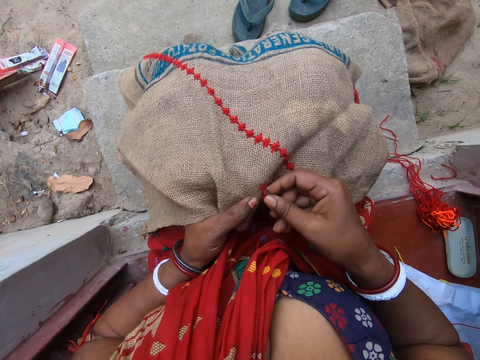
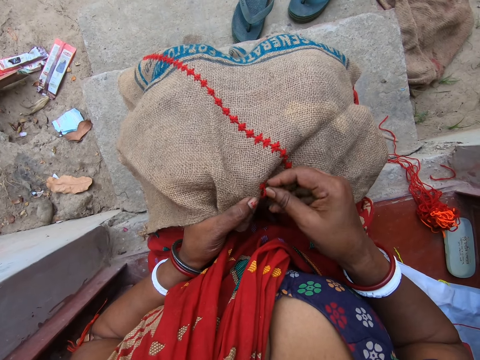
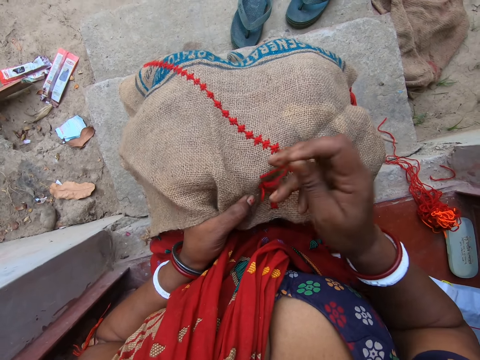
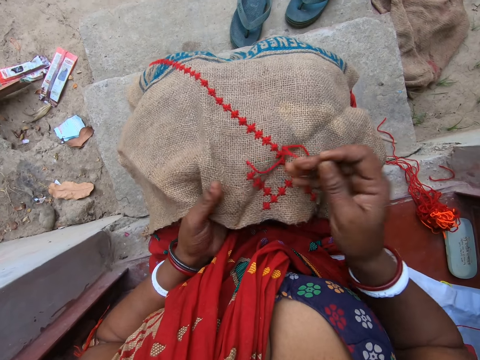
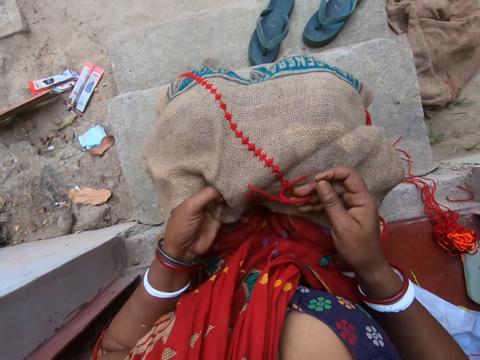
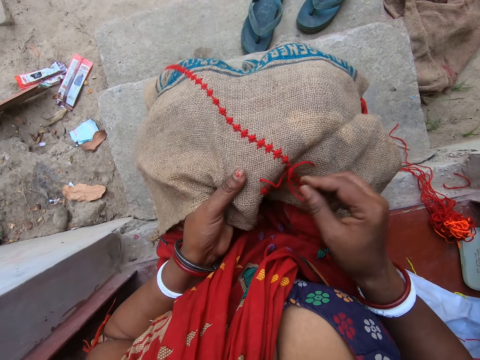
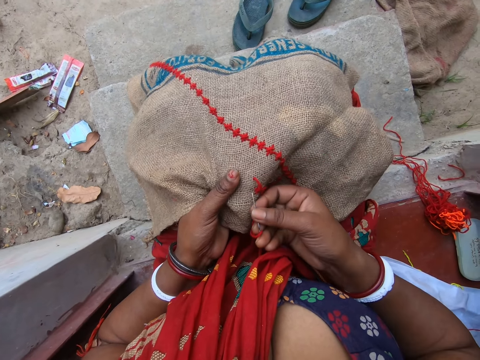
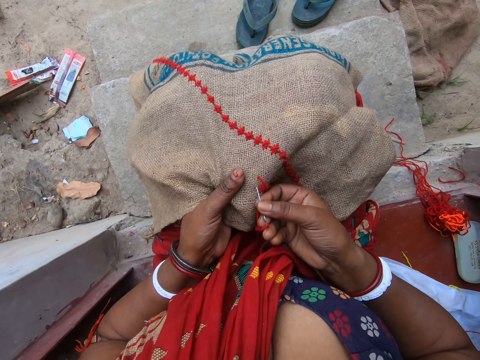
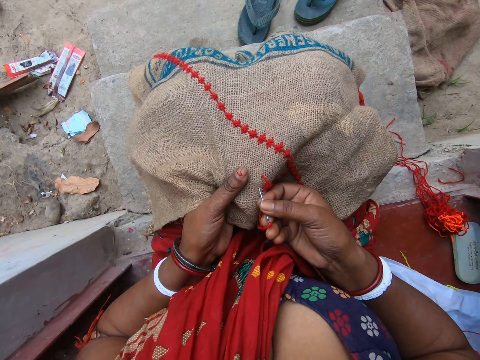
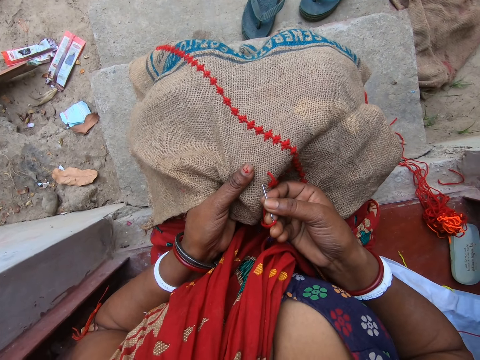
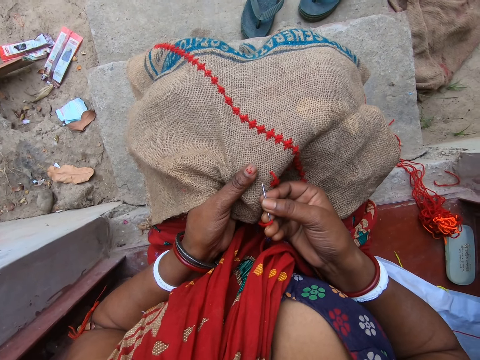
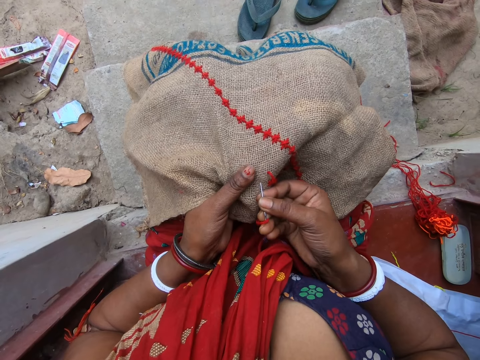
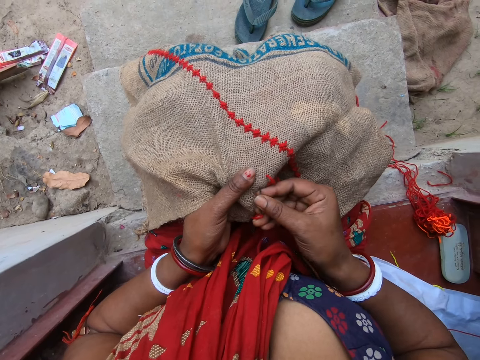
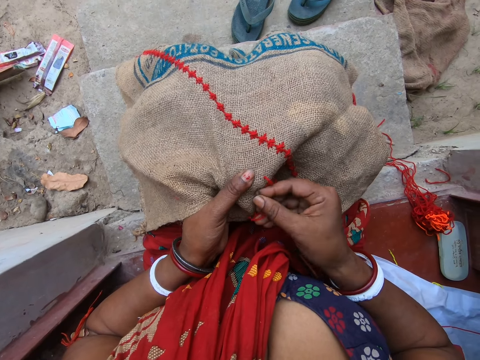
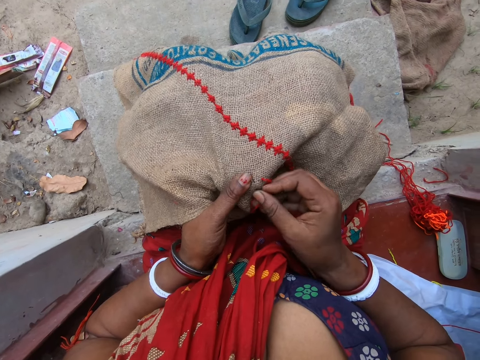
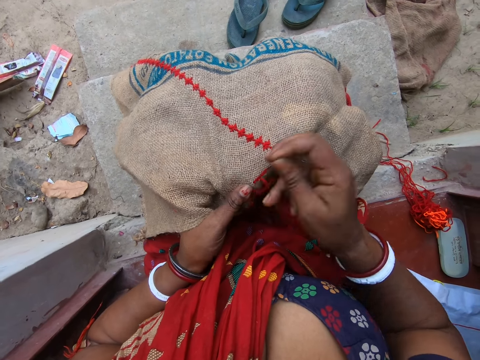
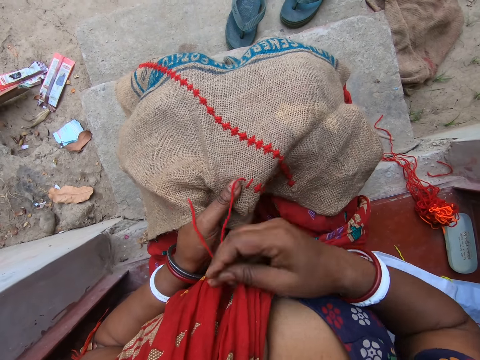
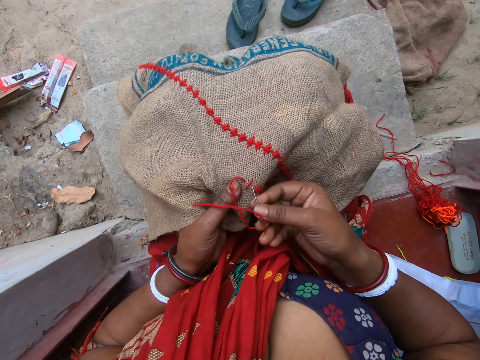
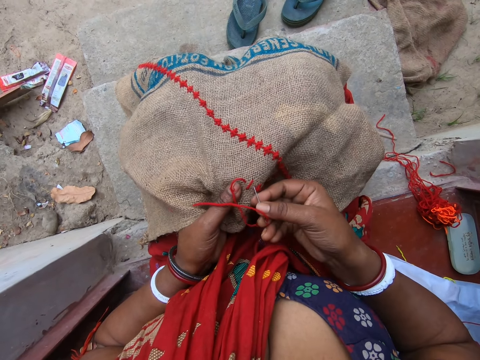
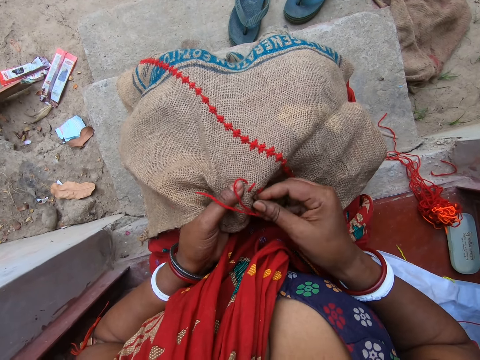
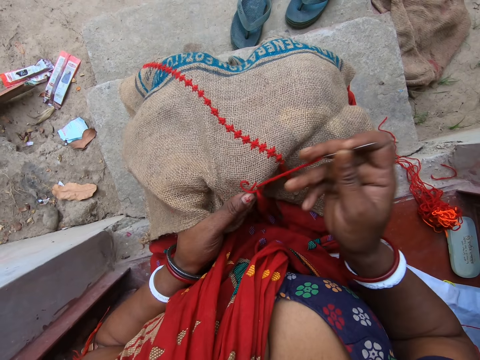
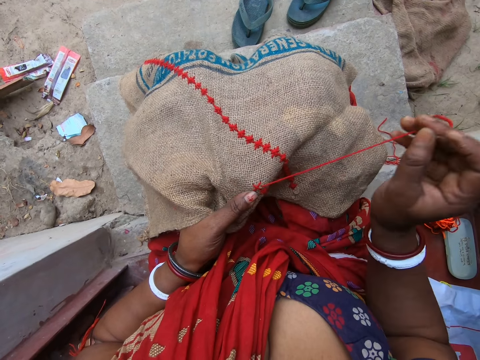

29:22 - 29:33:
The camera wearer stares at a cloth. They sew the cloth.

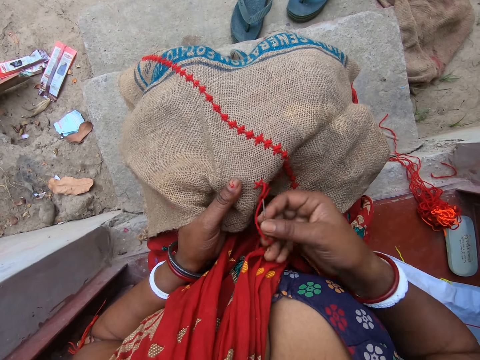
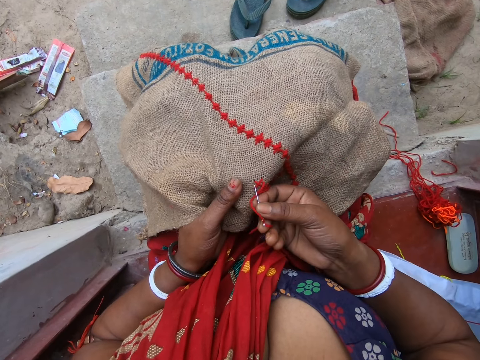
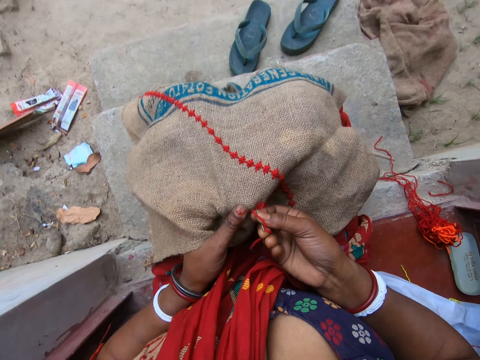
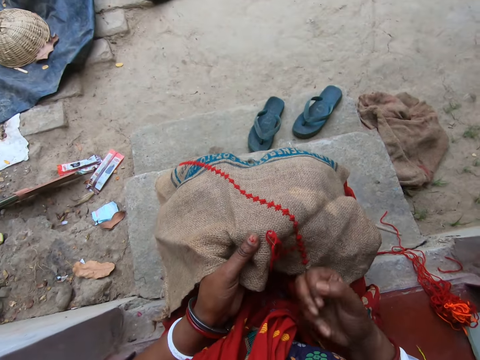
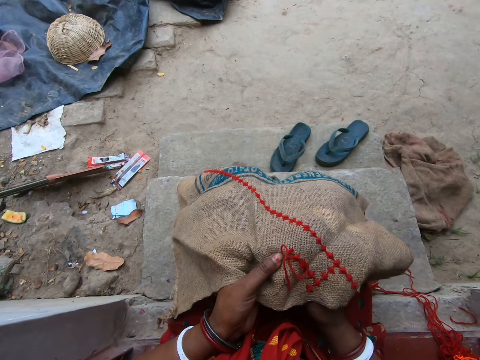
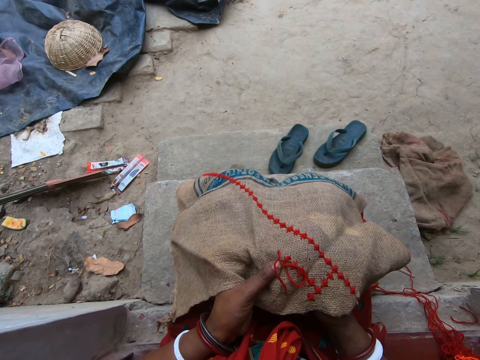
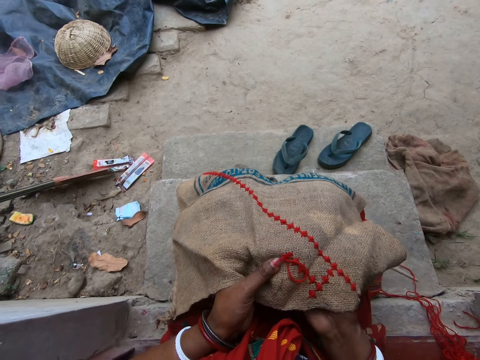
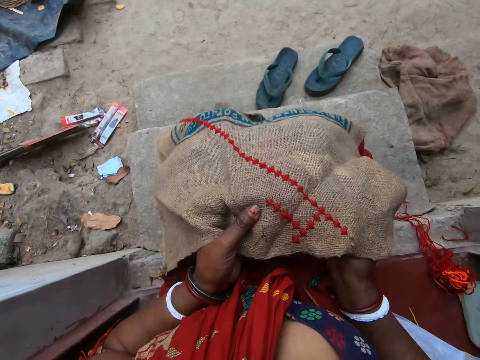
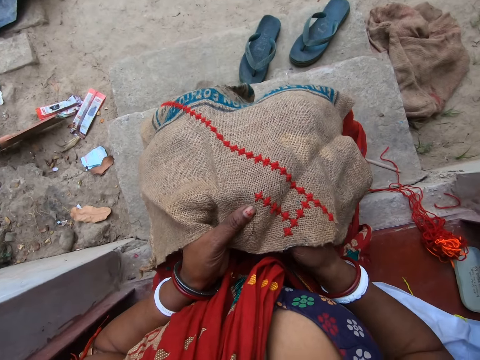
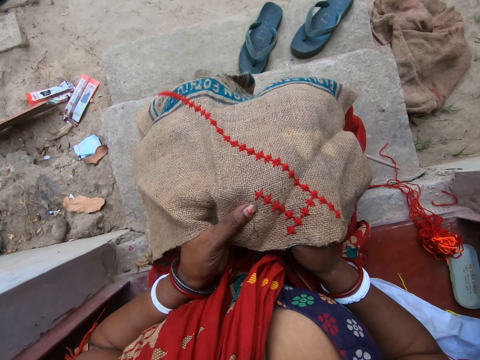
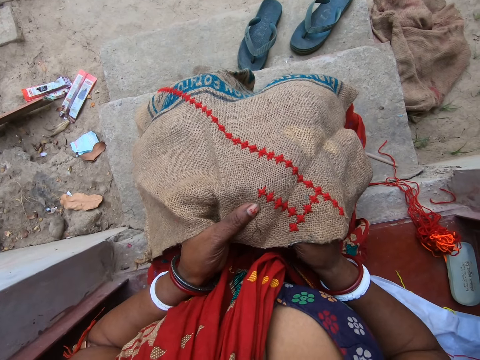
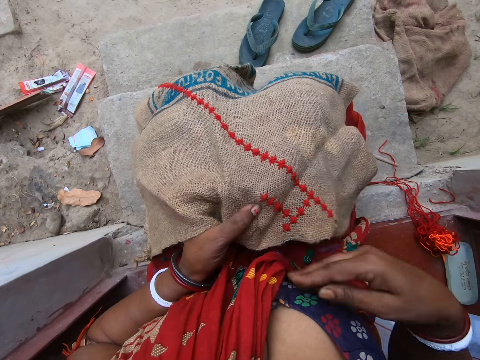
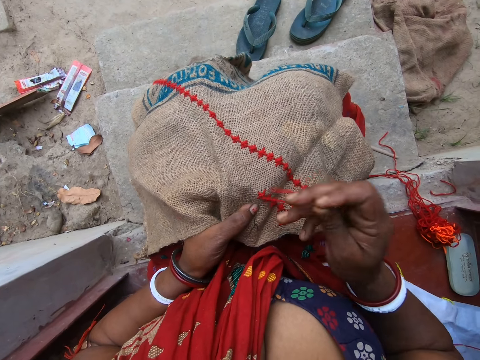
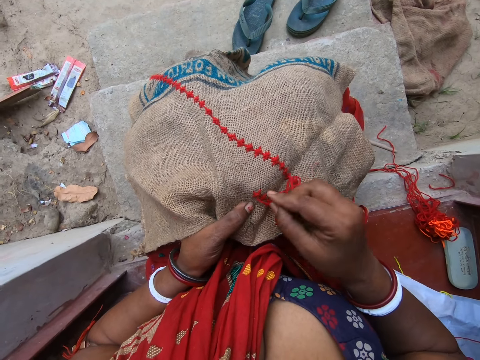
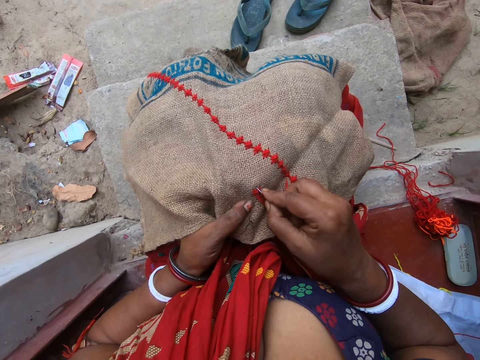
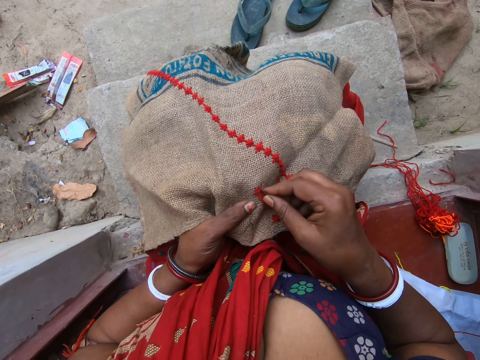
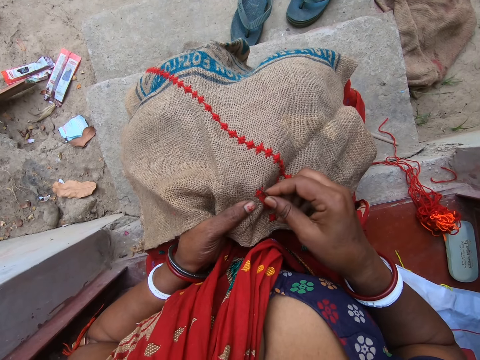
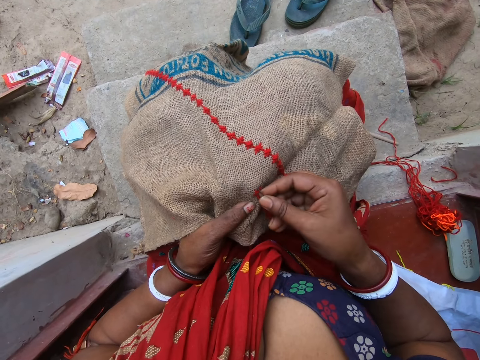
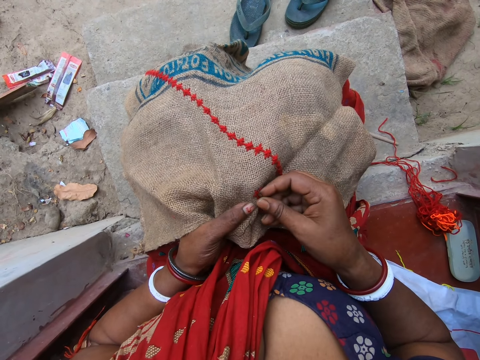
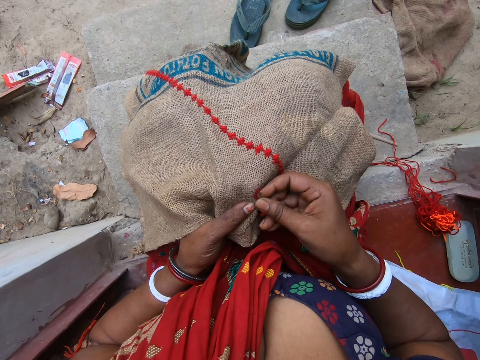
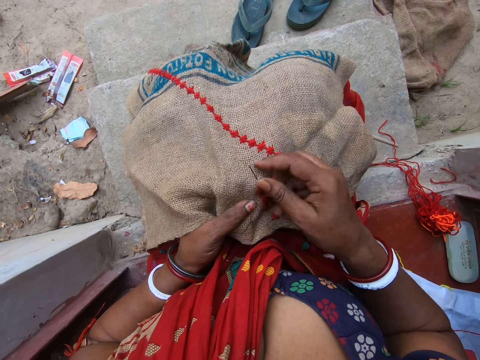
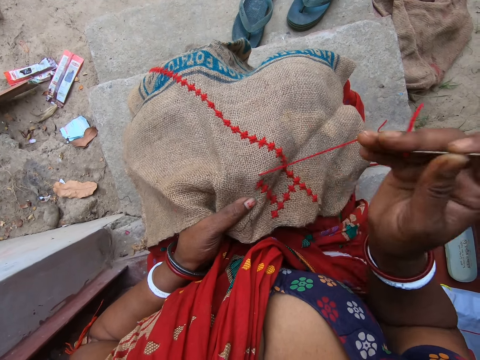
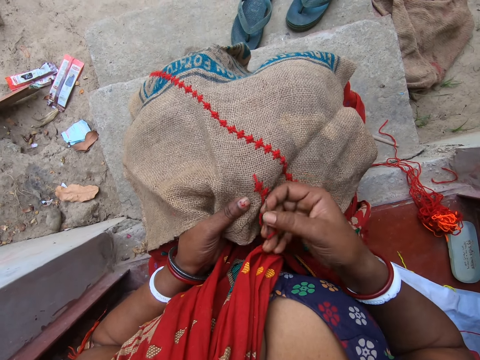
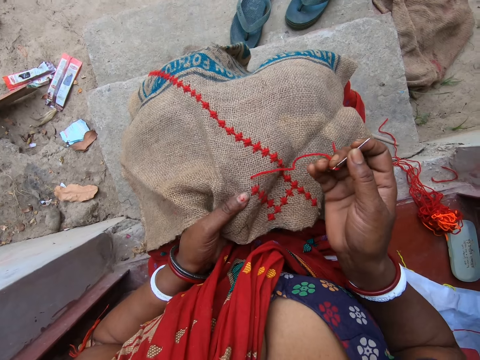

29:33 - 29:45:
The camera wearer stares at a cloth. They sew the cloth.

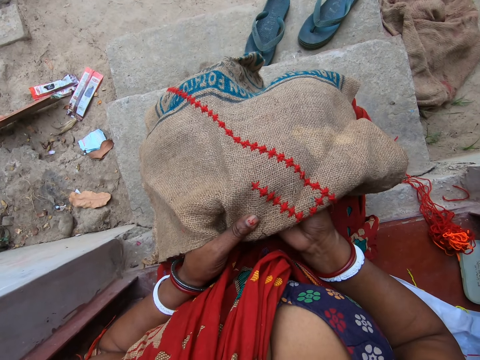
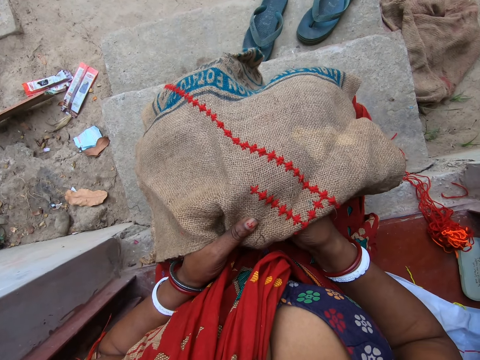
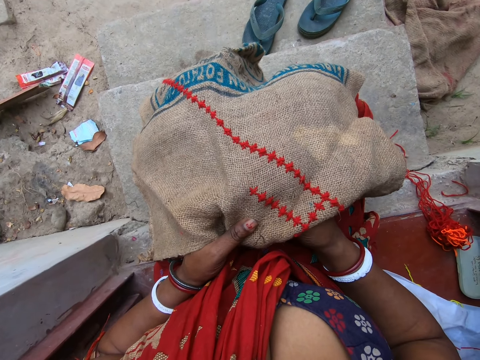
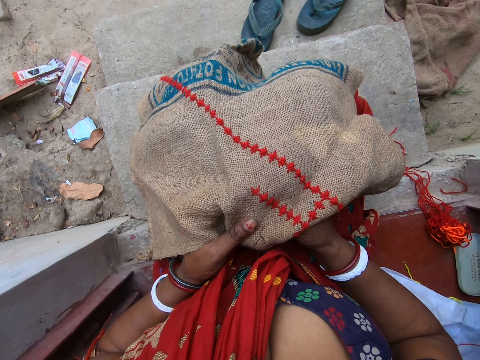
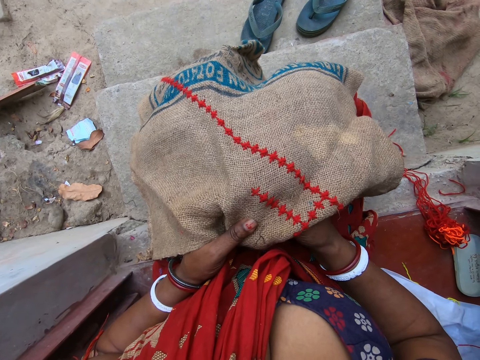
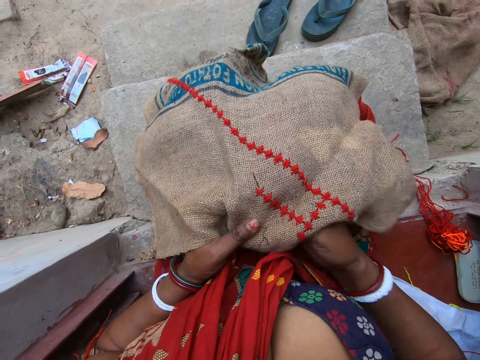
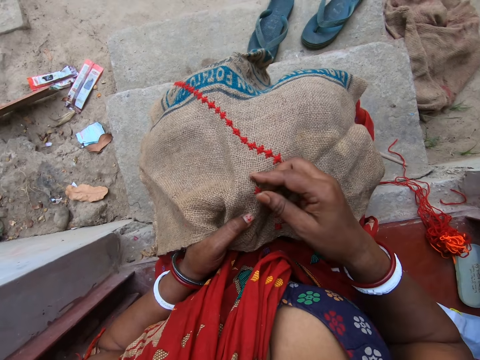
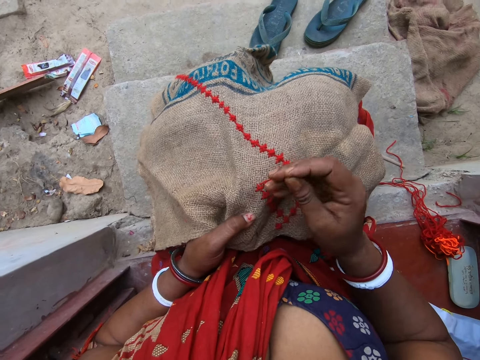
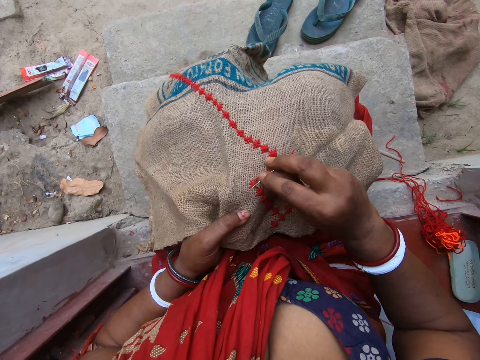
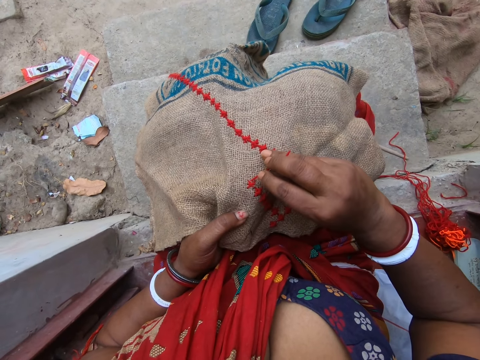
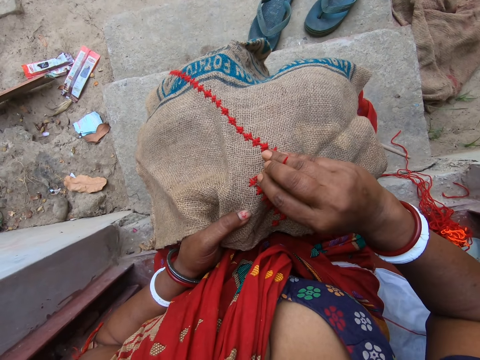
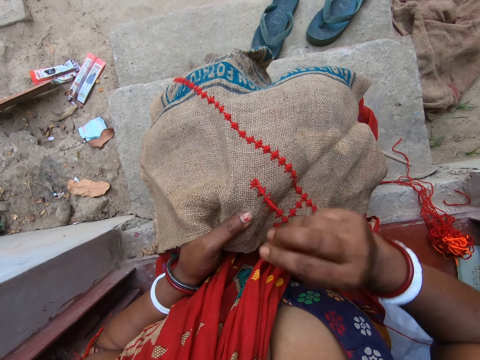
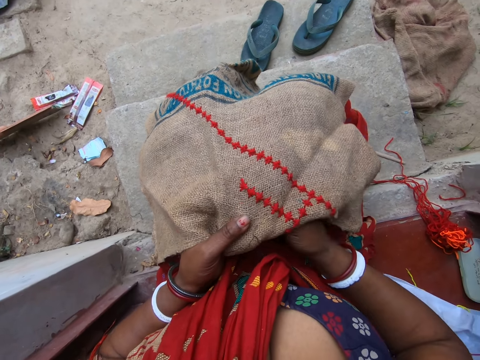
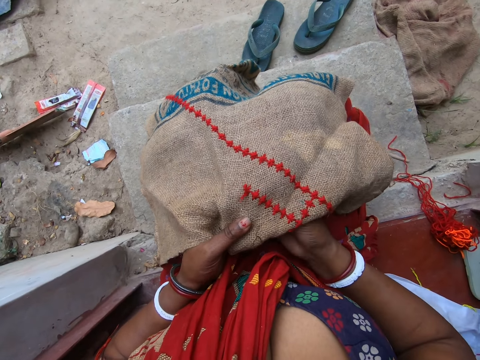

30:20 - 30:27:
The camera wearer stares at a cloth. They sew the cloth.
